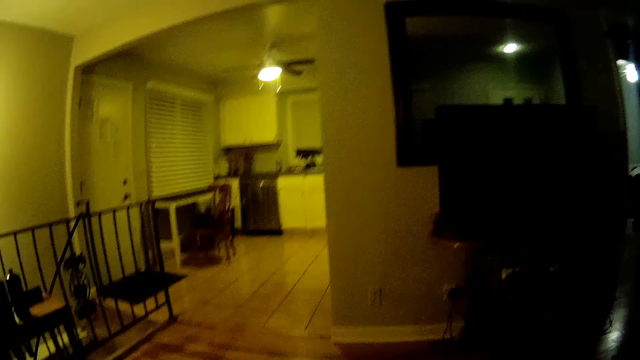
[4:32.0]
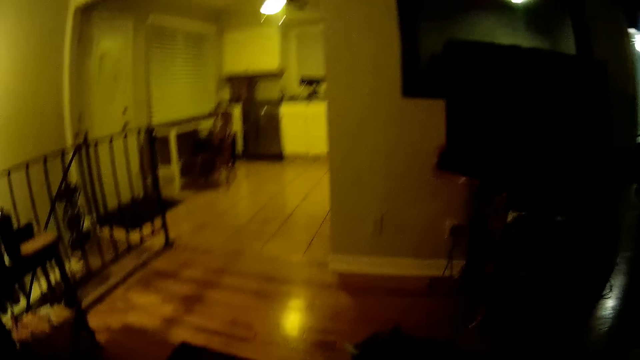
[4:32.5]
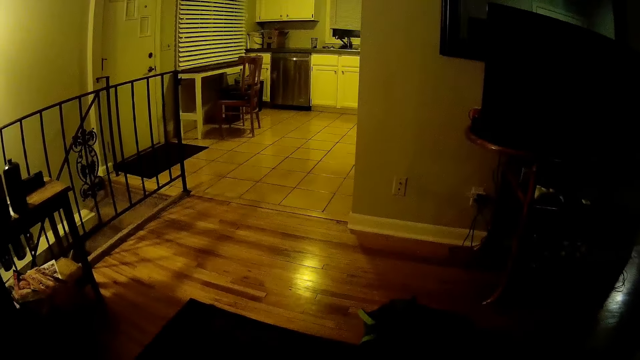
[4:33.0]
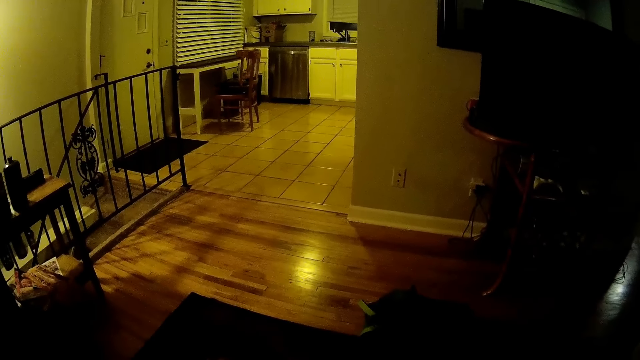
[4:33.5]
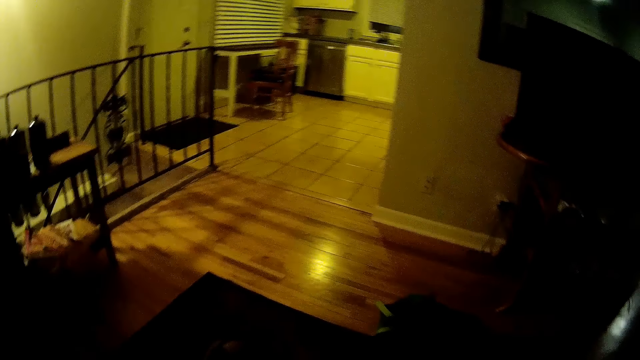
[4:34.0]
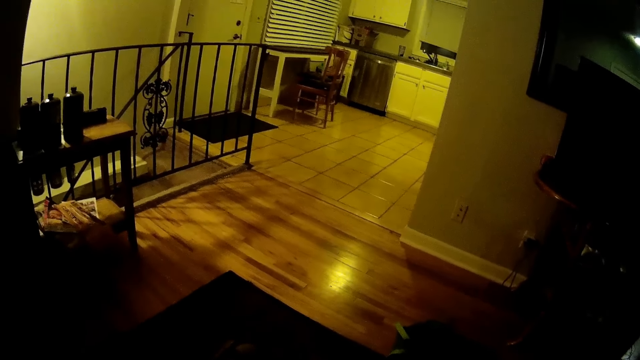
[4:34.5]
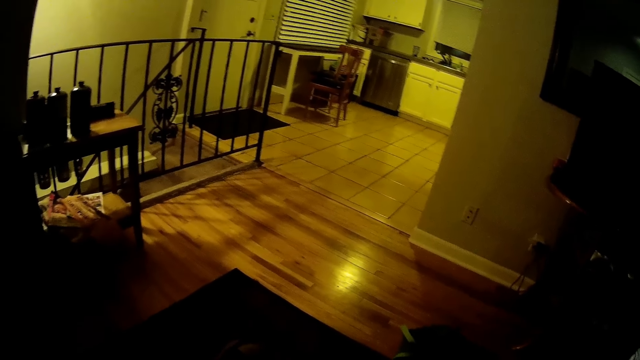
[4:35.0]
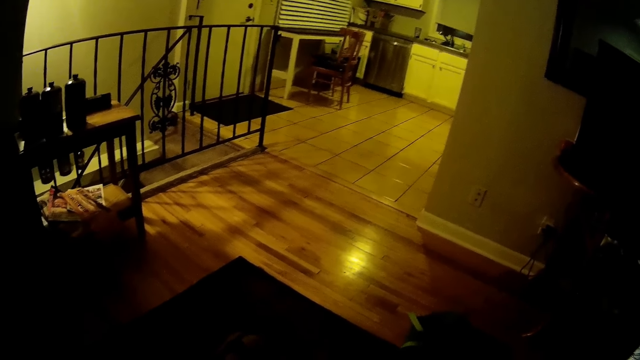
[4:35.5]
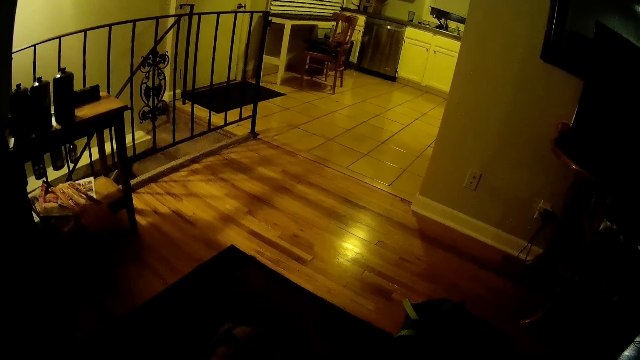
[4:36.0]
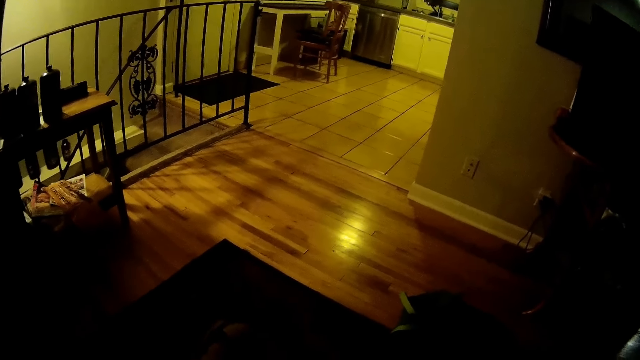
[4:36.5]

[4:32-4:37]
The camera wearer raises the hand.

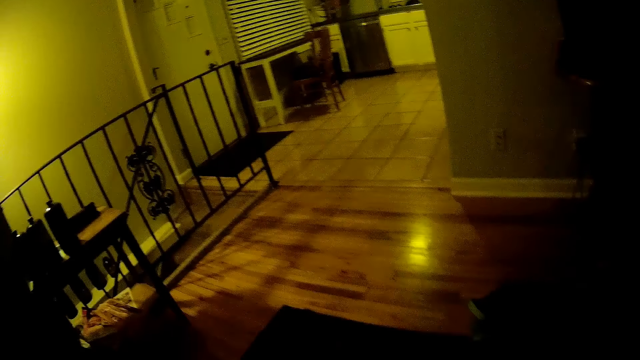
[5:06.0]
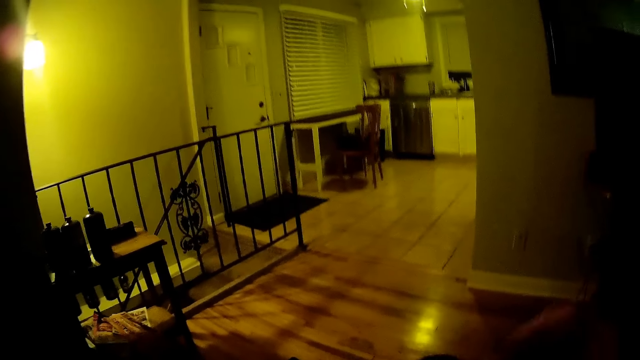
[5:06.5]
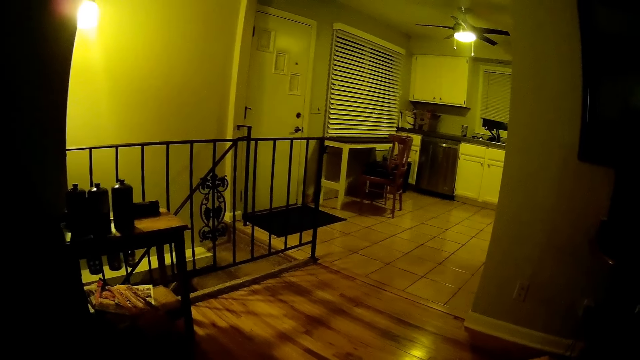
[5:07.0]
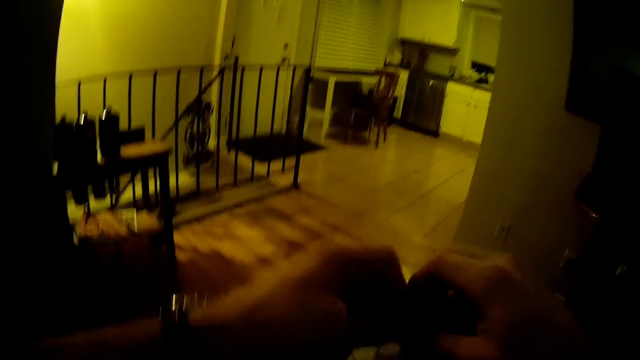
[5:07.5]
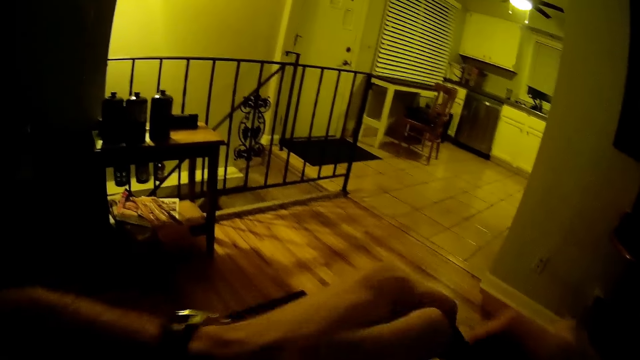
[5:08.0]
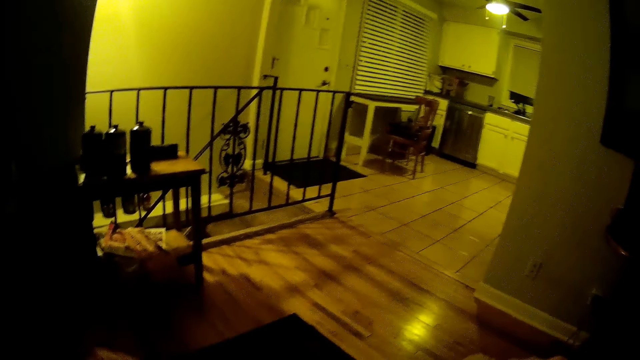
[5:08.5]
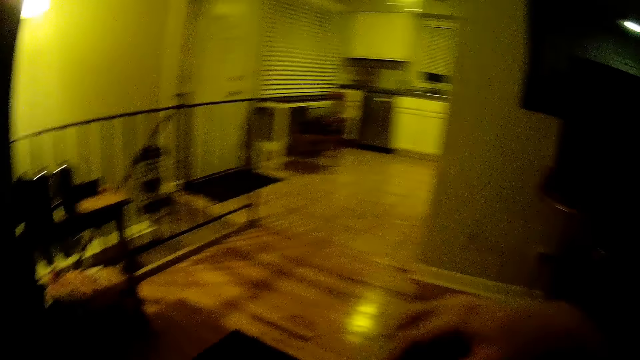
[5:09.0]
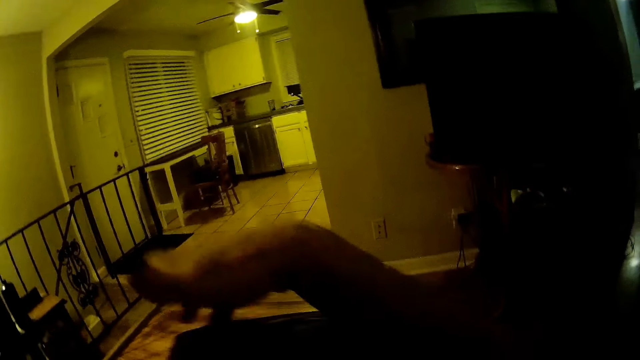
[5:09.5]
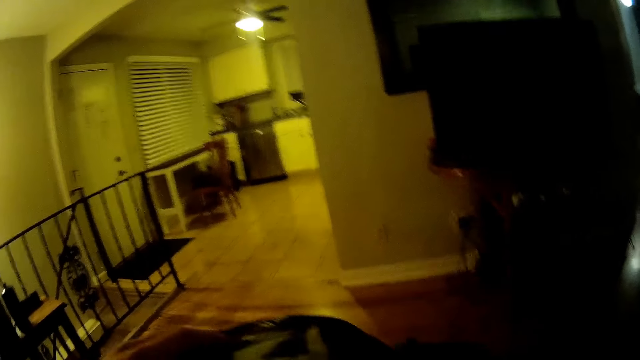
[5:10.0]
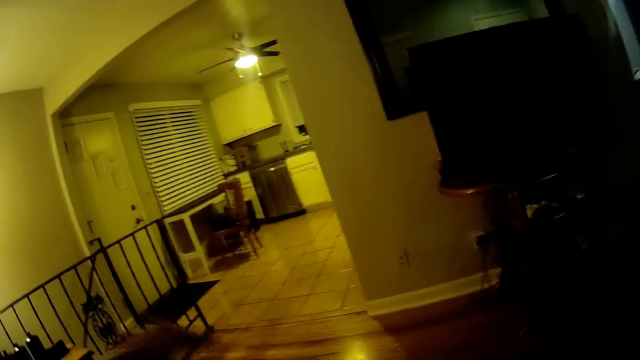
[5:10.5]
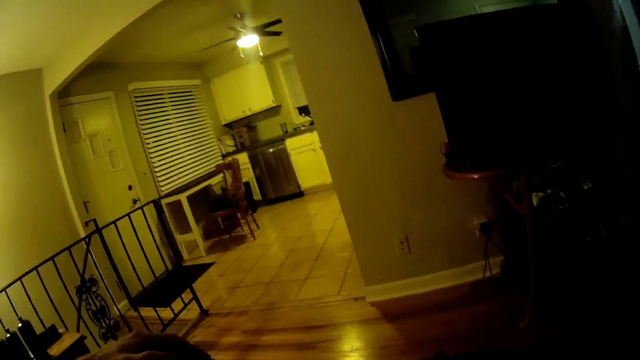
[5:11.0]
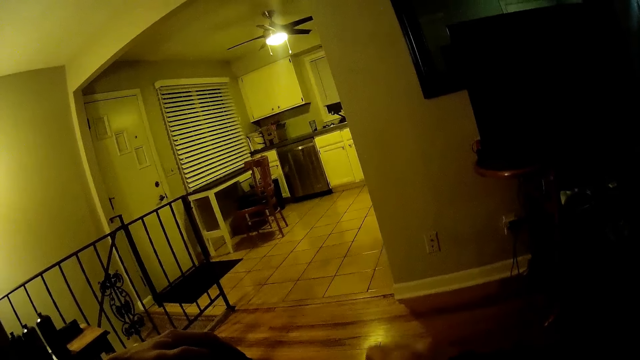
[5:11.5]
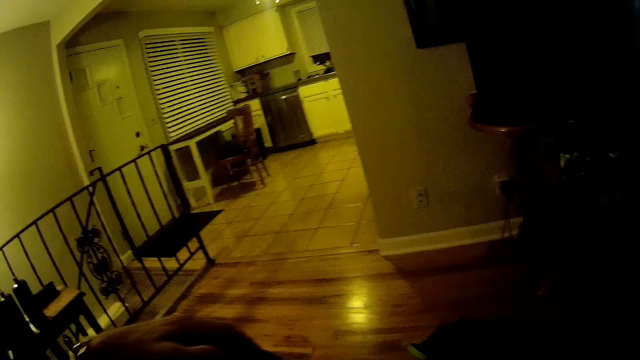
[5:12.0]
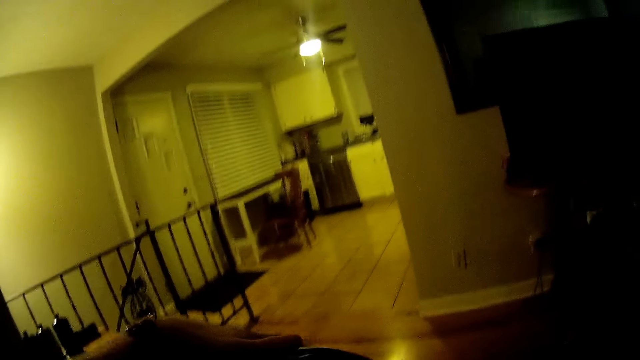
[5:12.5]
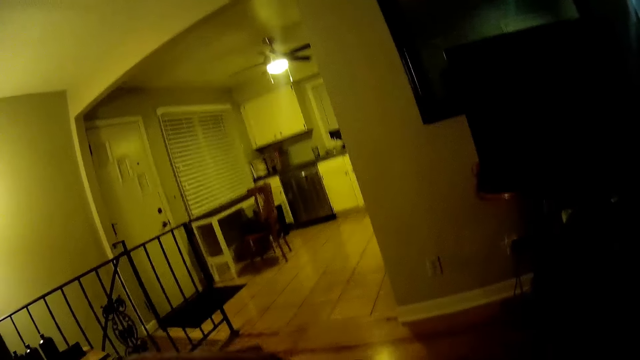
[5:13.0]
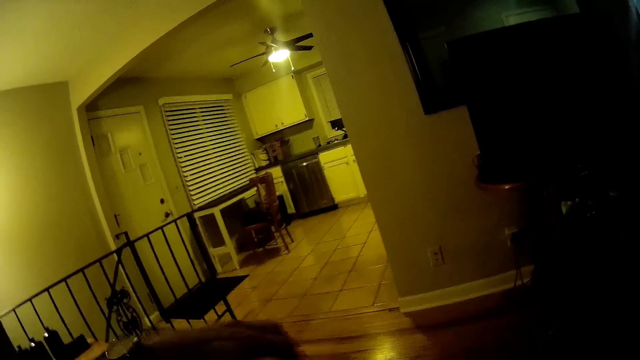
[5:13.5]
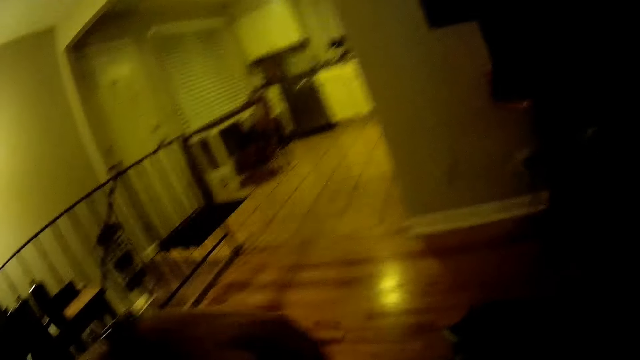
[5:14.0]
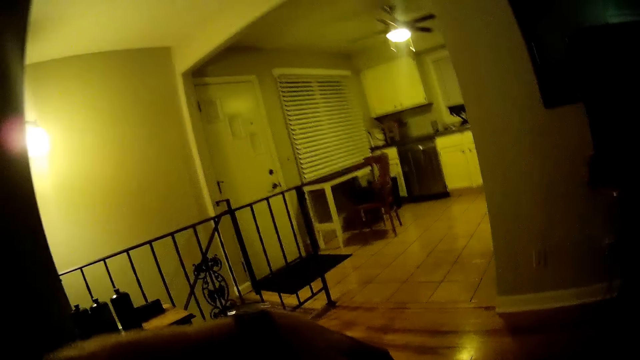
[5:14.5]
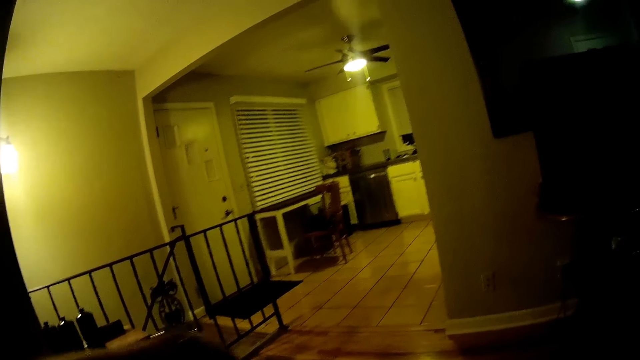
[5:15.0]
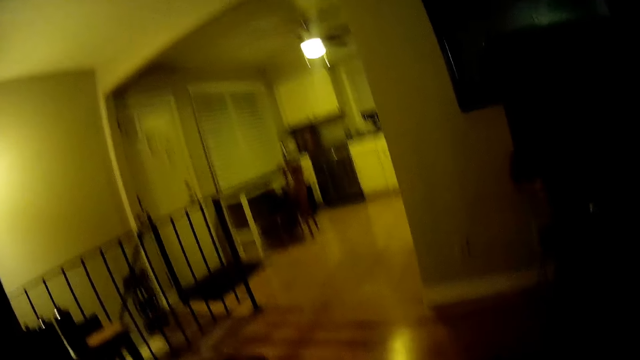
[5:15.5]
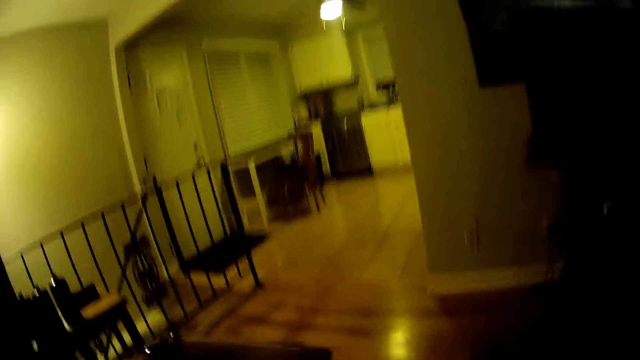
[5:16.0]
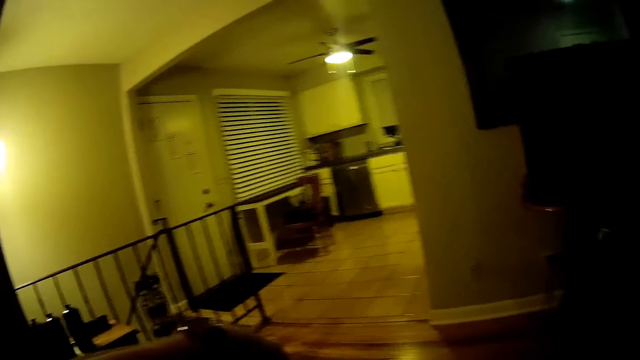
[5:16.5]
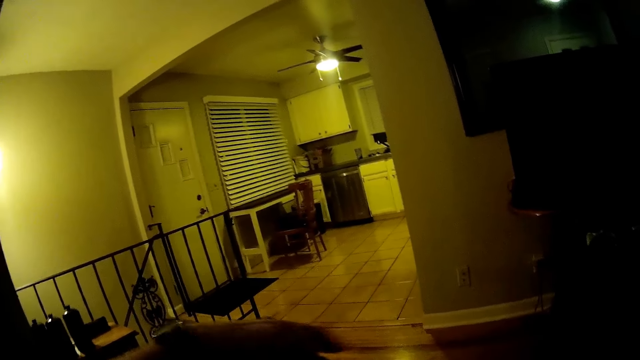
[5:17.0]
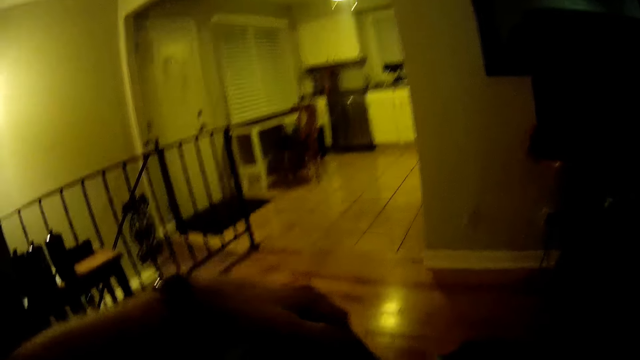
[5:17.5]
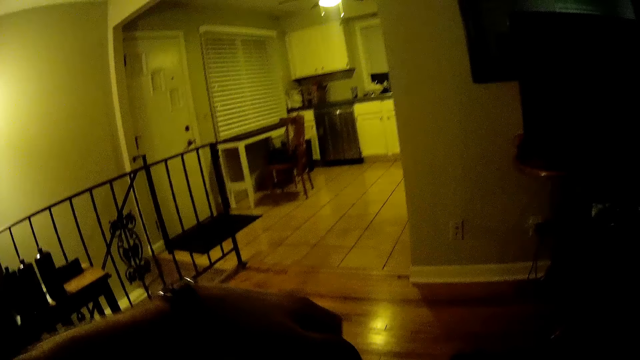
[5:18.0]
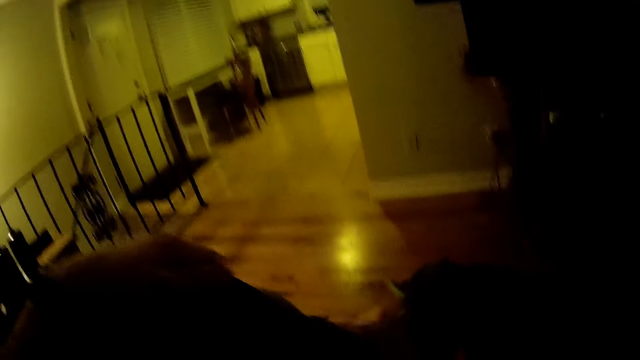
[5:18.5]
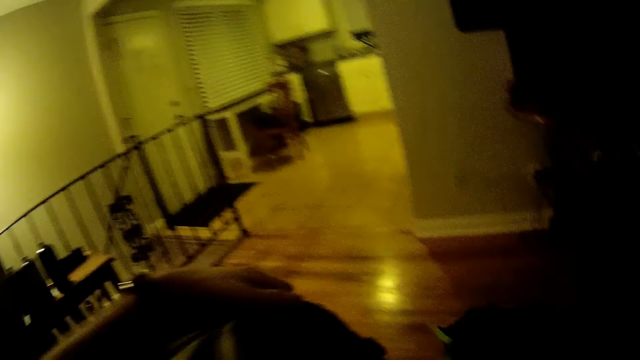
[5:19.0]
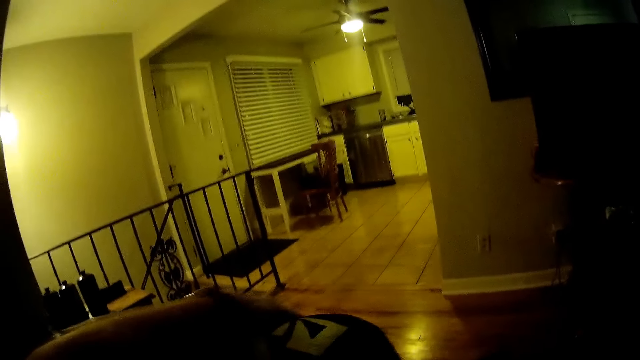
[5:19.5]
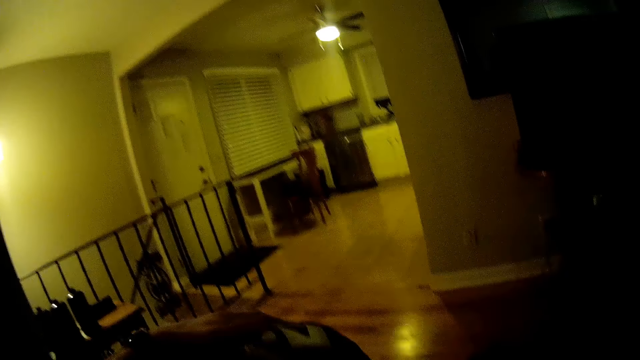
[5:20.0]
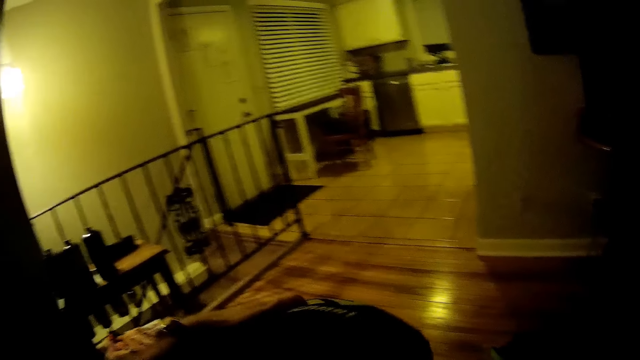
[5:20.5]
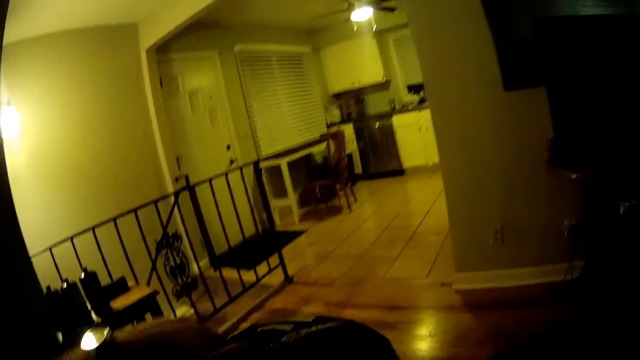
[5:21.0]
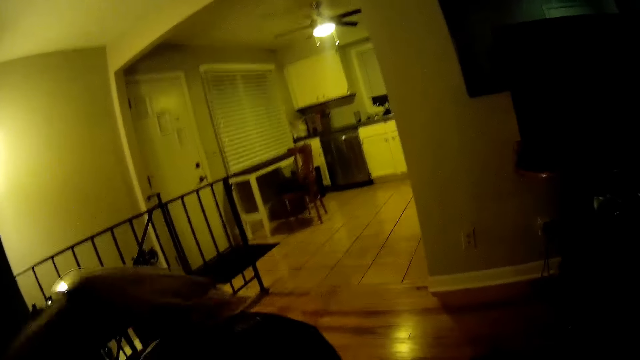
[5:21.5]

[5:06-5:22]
The camera wearer moves a bag. He unzips the bag with his right hand. He arranges items in the bag.
